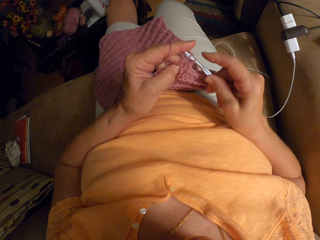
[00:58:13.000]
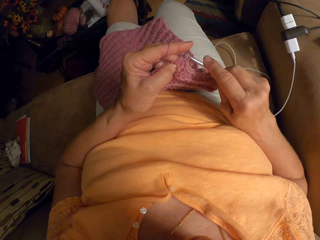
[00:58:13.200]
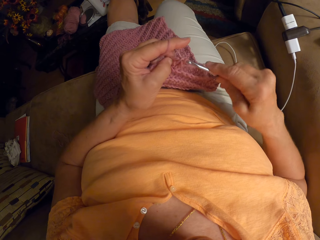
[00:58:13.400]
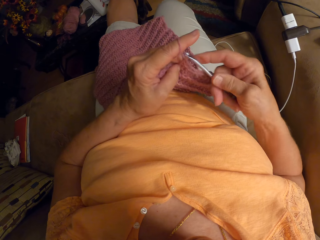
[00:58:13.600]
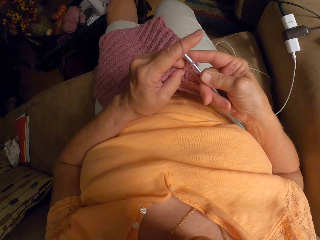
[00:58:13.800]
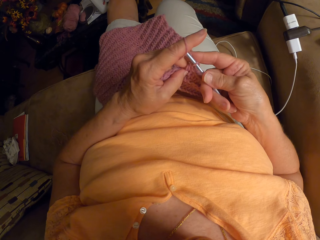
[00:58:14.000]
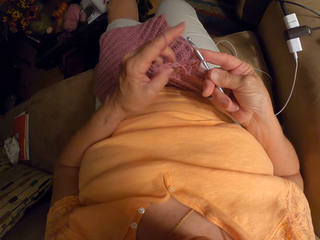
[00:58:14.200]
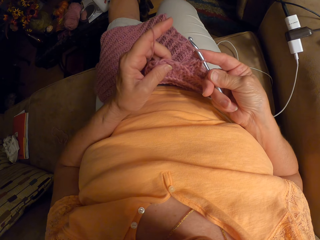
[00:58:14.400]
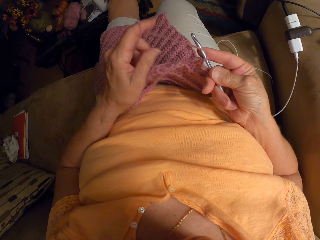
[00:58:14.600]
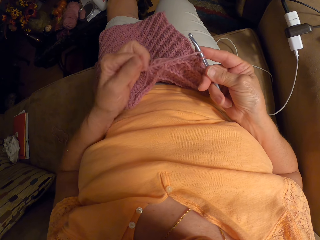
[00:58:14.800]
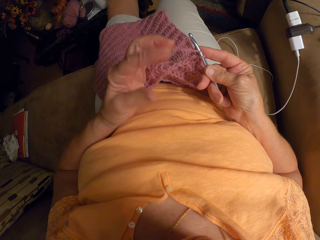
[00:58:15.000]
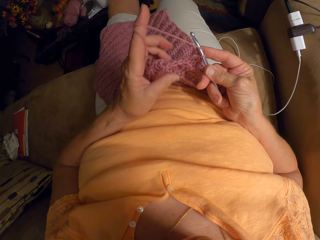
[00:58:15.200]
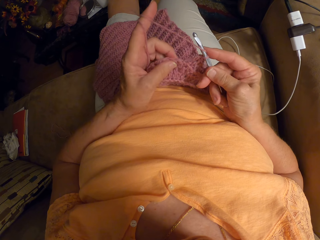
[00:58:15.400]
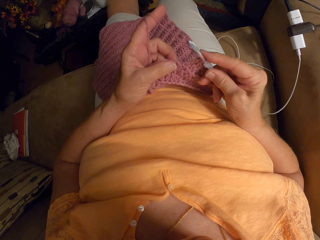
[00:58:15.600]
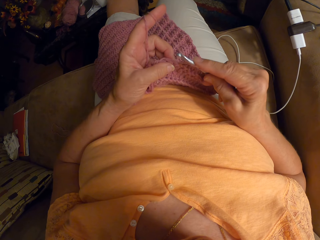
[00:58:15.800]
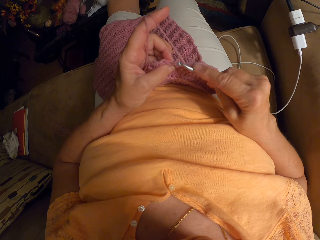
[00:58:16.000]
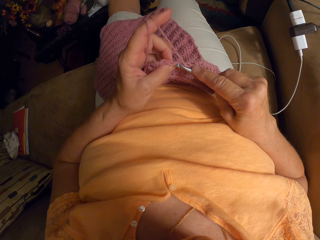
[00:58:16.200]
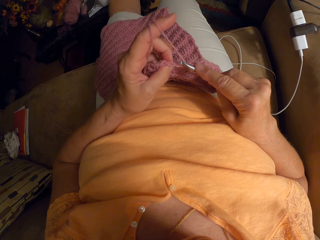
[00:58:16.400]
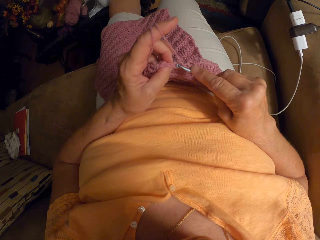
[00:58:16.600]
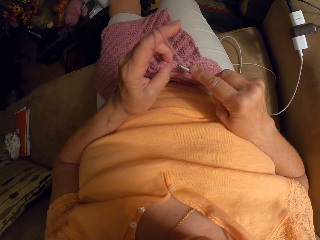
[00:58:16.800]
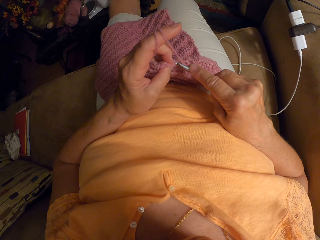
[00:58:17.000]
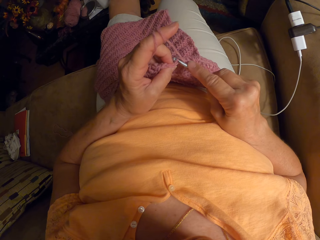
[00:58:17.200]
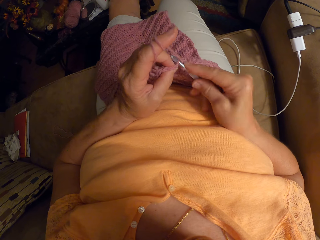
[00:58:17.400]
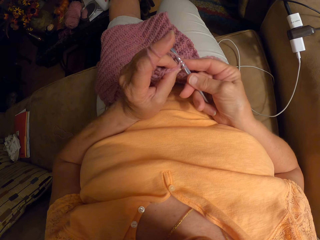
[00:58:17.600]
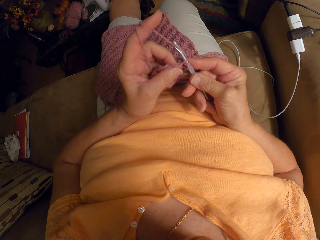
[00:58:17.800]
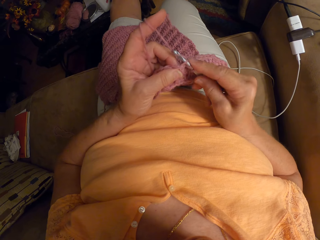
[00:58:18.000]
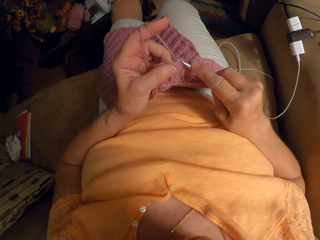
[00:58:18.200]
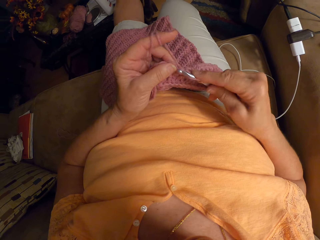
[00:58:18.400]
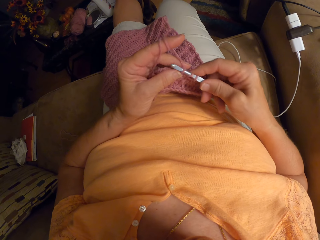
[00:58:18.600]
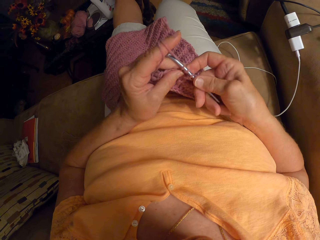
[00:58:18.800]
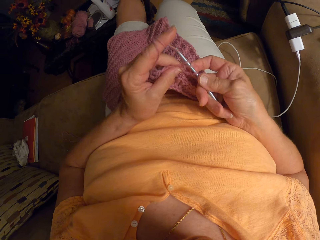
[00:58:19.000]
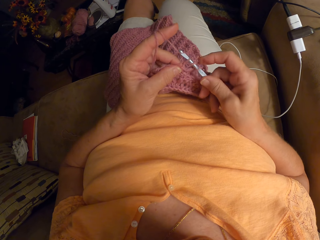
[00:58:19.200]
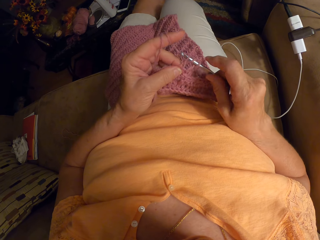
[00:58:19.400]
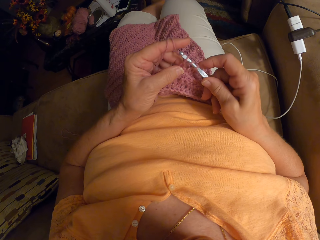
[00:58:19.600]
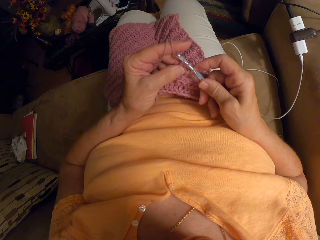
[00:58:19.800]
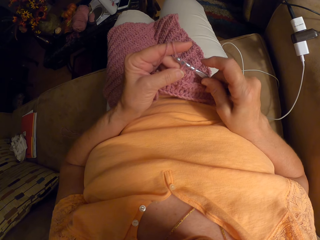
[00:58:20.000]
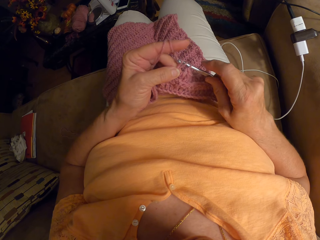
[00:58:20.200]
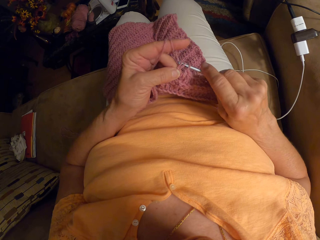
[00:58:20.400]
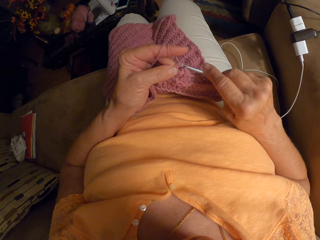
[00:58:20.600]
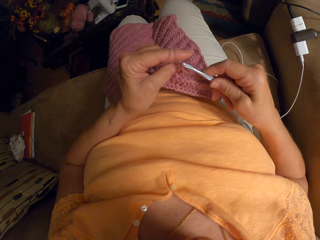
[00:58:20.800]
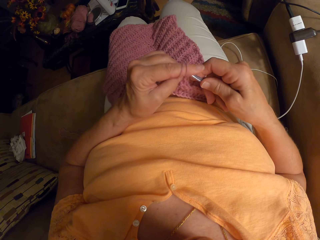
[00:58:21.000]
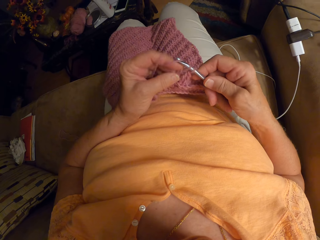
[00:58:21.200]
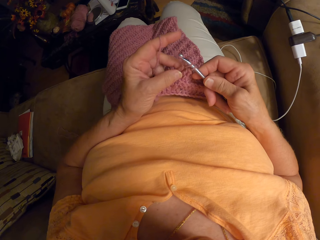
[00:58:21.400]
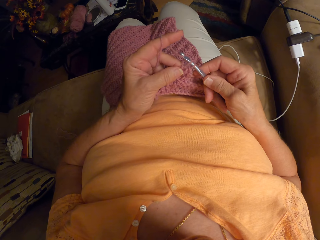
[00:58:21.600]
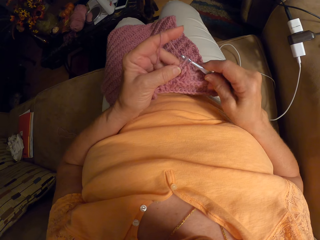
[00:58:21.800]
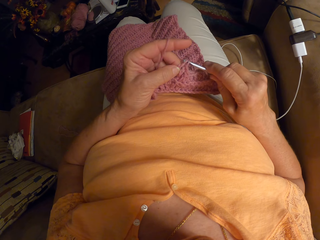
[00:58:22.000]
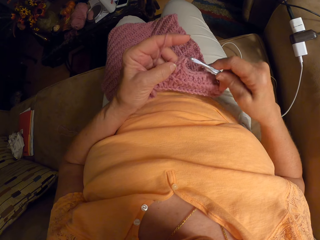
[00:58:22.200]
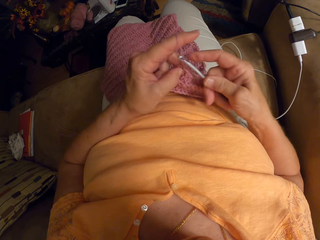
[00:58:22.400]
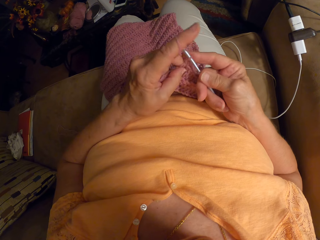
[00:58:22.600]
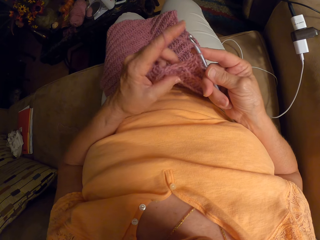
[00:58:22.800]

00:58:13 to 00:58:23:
The camera wearer wraps the yarn around her left finger. She crochets with the yarn.

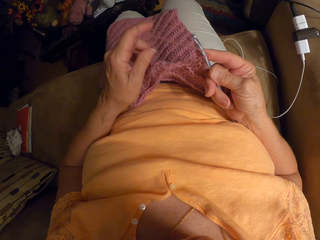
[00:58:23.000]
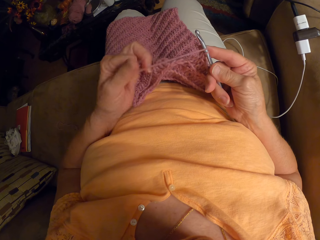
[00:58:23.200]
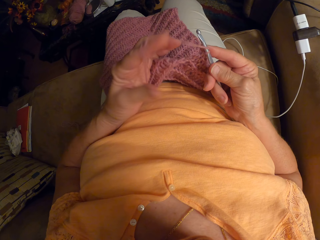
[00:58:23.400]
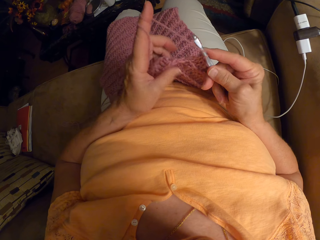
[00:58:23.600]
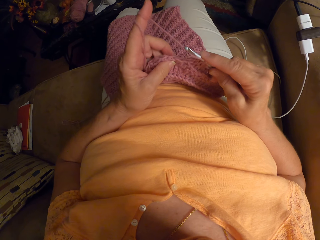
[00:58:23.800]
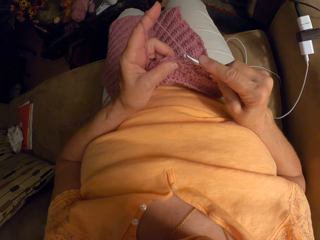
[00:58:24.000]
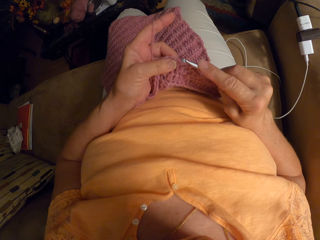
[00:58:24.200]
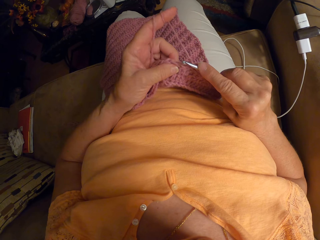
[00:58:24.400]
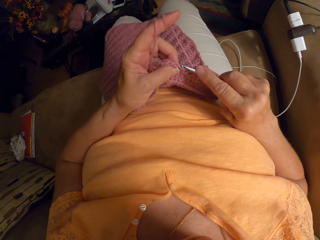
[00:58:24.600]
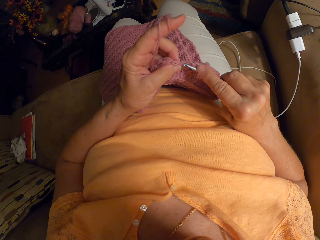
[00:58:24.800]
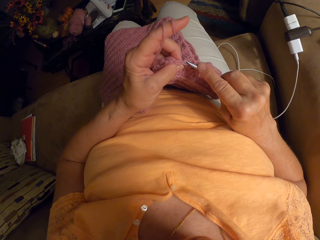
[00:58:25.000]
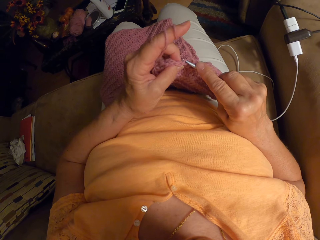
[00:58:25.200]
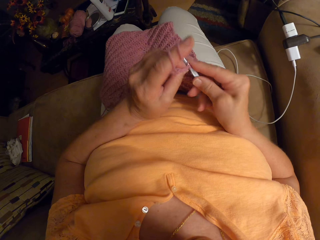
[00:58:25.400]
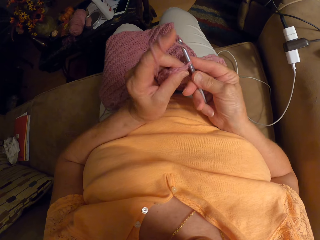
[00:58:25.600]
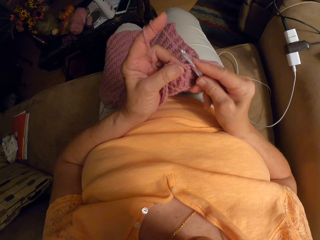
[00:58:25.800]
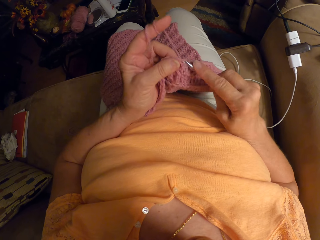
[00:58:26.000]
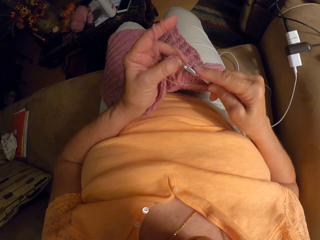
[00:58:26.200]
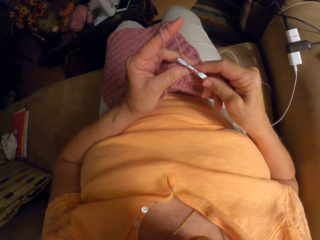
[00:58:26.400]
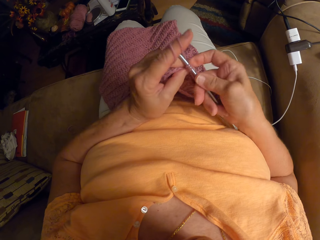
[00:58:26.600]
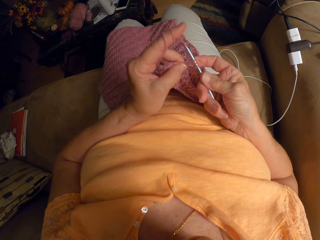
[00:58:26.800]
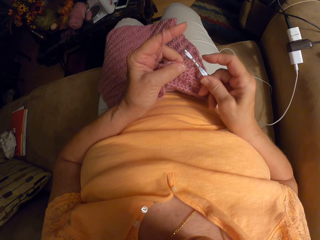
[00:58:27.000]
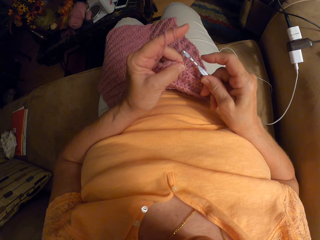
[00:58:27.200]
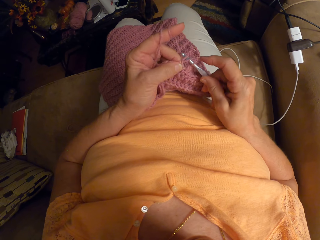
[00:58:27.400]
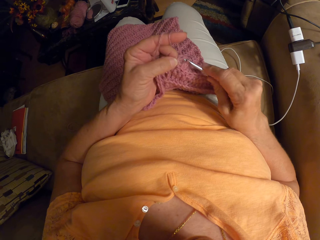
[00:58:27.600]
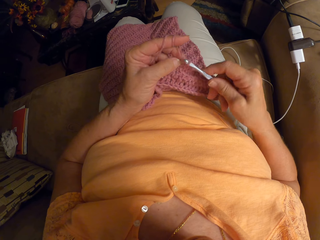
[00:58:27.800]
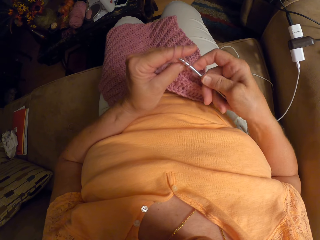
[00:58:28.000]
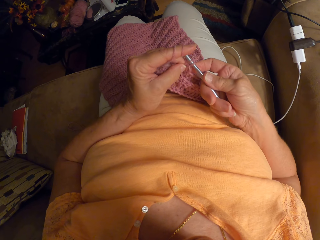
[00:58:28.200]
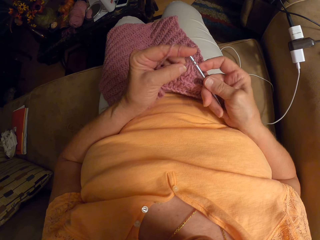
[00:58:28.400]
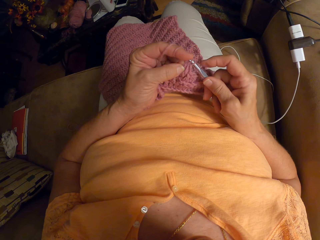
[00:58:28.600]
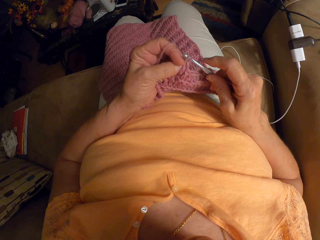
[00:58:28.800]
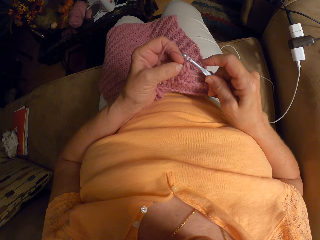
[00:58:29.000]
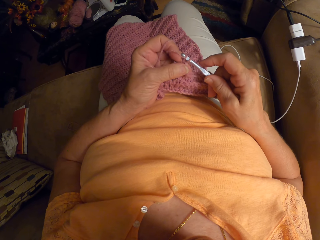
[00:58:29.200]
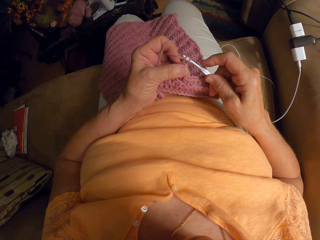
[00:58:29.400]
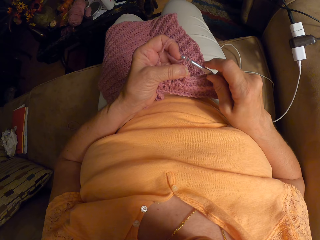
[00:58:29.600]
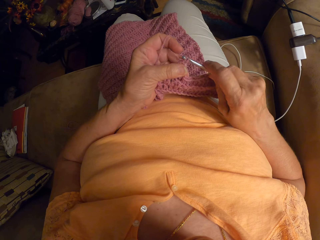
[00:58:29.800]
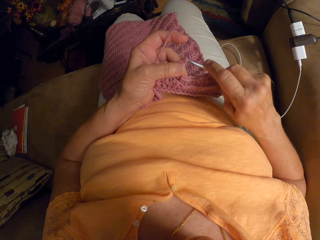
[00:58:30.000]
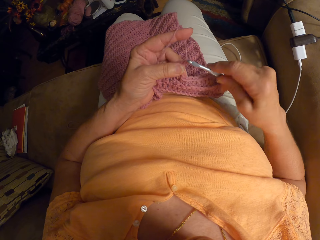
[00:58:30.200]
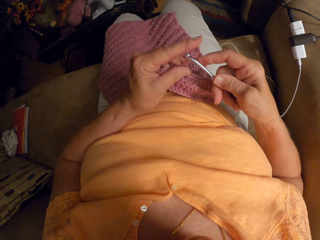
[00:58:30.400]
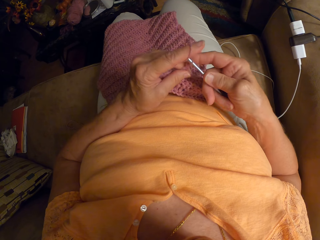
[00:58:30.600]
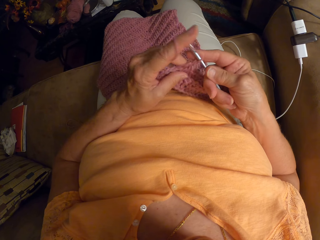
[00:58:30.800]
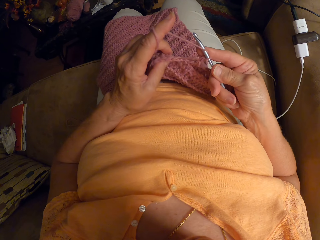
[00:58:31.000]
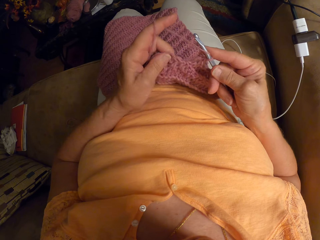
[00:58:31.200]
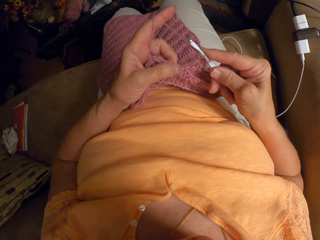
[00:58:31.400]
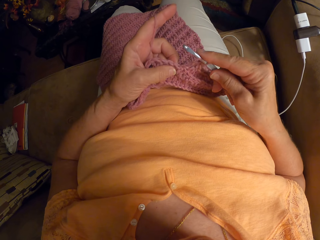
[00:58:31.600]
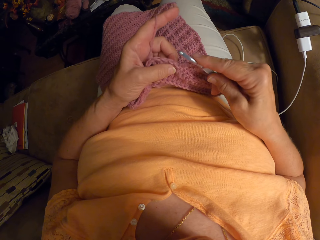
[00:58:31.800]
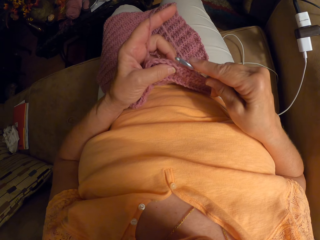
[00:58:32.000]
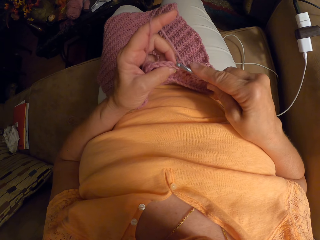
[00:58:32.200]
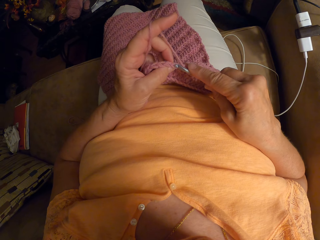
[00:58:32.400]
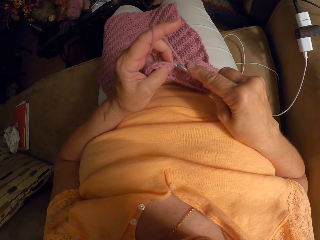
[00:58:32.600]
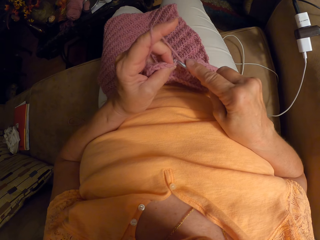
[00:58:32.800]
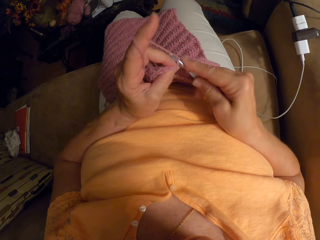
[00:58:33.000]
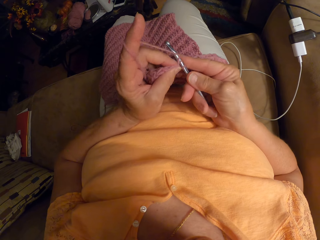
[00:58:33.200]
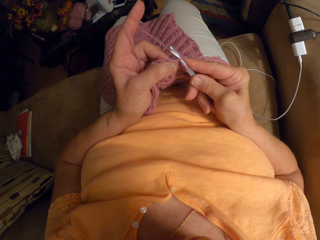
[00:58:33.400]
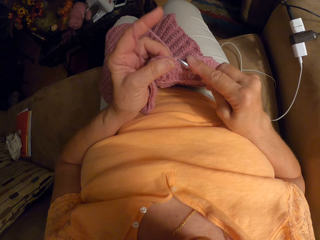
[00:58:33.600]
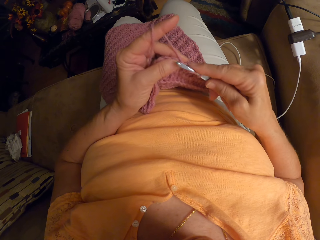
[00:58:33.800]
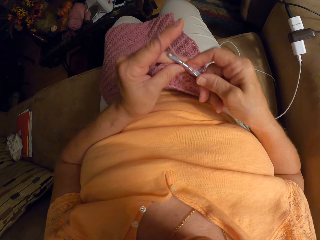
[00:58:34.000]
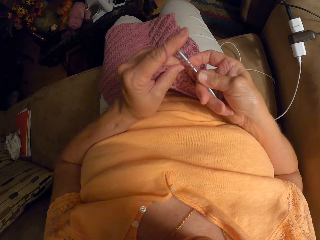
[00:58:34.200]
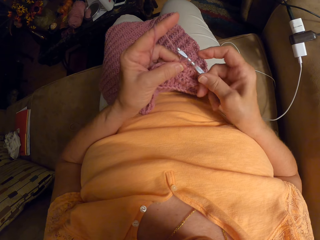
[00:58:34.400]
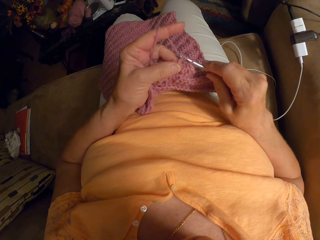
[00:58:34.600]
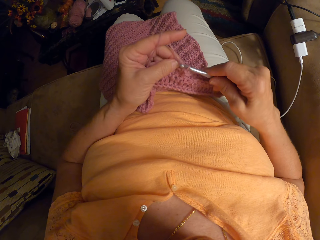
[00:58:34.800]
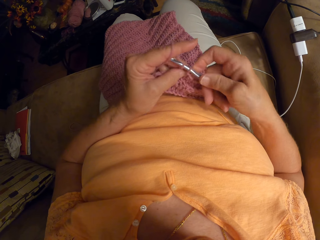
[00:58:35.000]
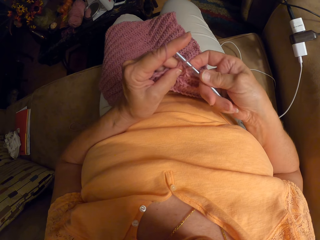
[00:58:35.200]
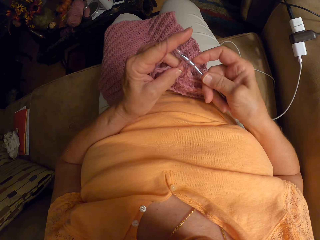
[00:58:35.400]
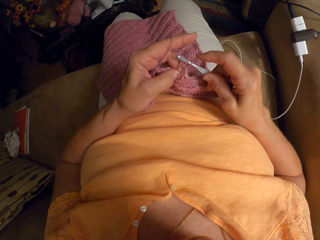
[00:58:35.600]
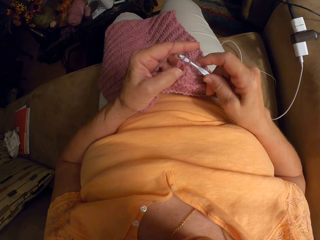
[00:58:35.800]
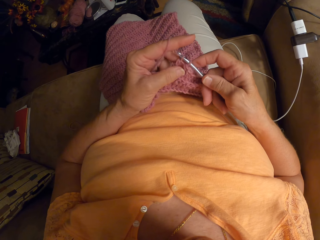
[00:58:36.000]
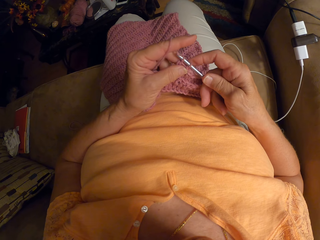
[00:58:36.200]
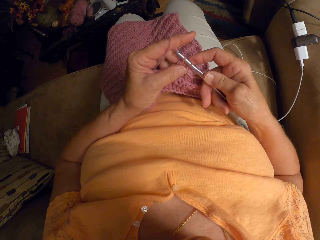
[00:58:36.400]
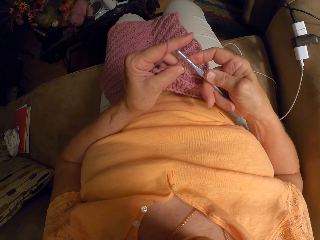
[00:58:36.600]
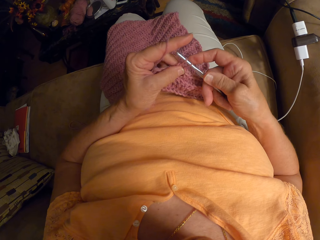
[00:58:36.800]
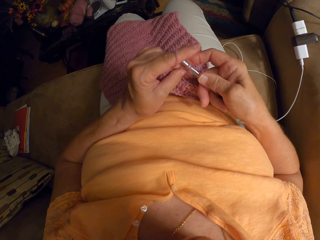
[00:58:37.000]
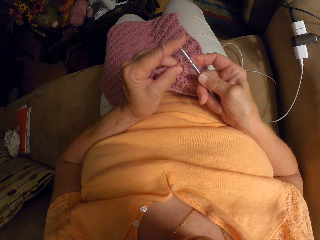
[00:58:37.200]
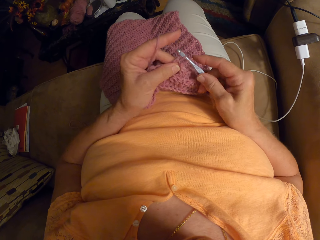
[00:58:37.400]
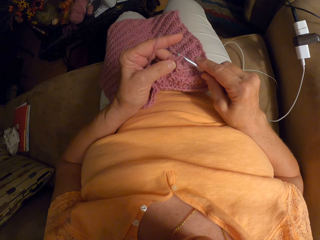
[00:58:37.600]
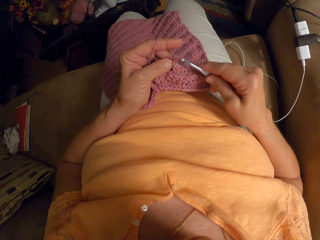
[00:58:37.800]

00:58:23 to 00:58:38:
The camera wearer wraps the yarn around her left finger. She crochets with the yarn.
